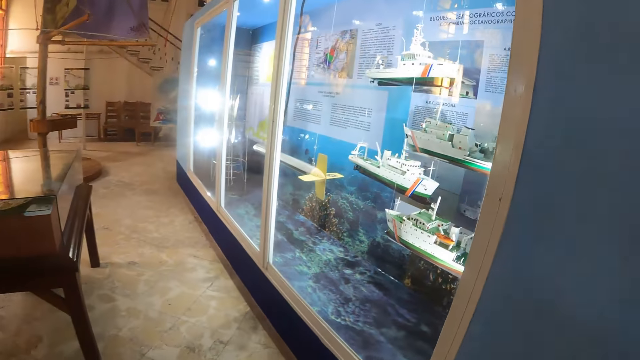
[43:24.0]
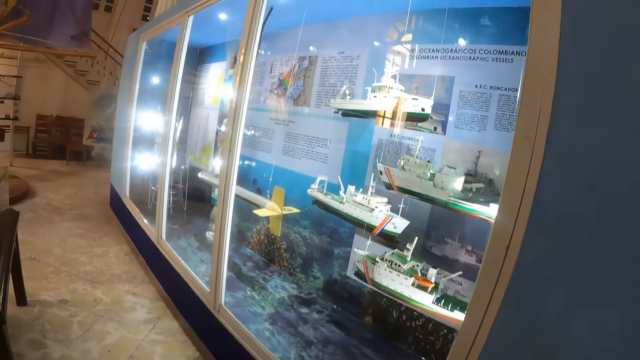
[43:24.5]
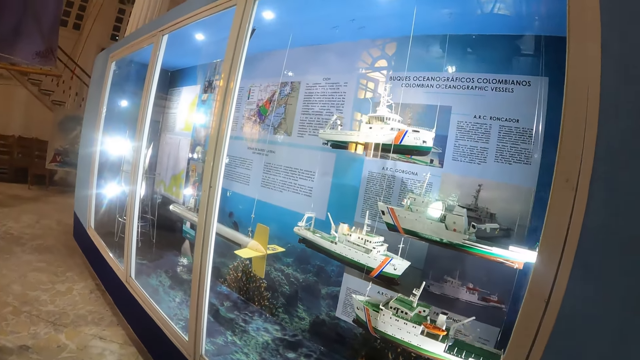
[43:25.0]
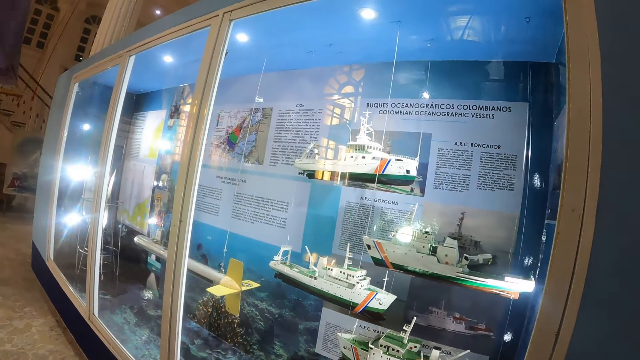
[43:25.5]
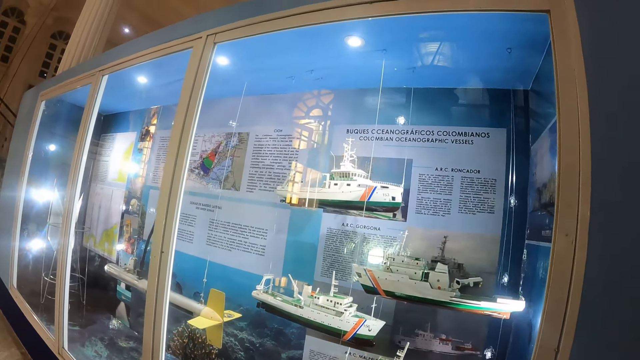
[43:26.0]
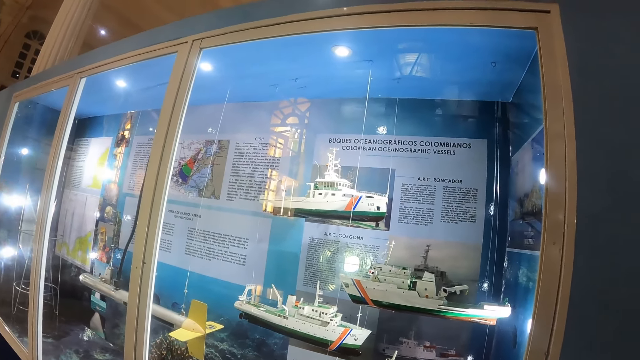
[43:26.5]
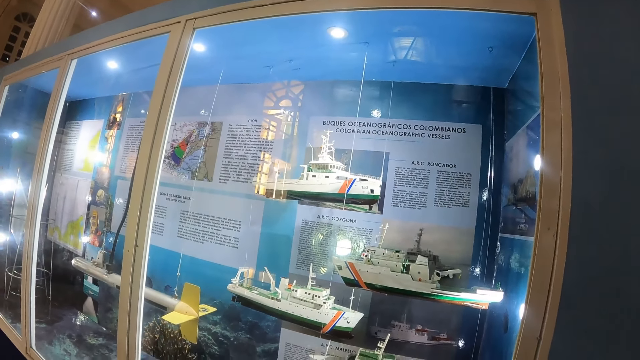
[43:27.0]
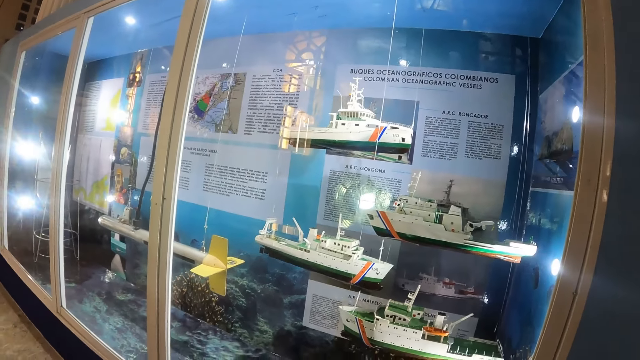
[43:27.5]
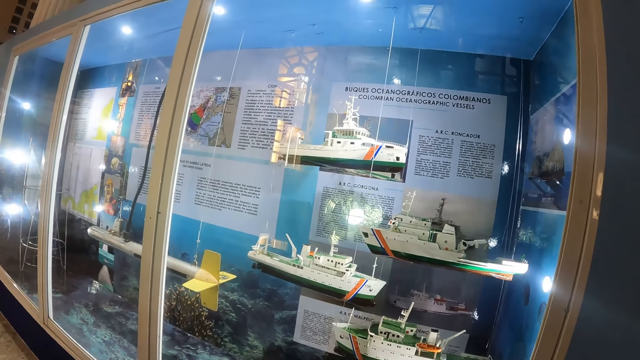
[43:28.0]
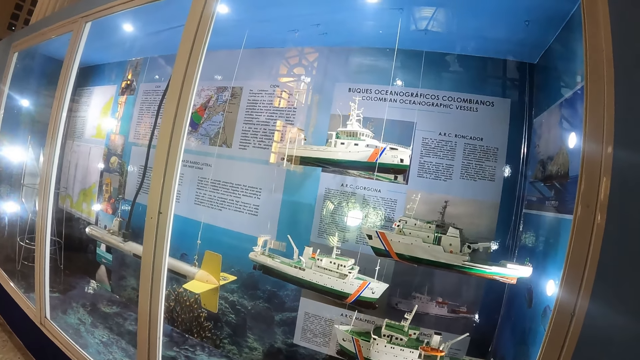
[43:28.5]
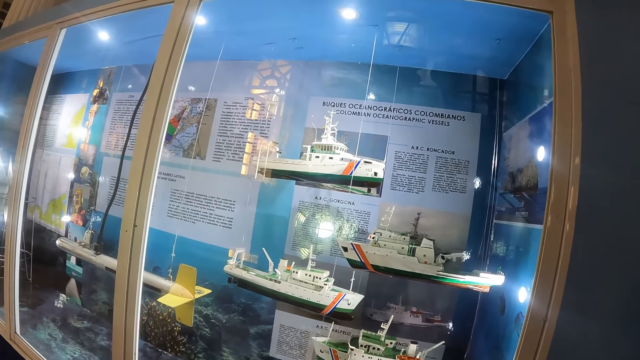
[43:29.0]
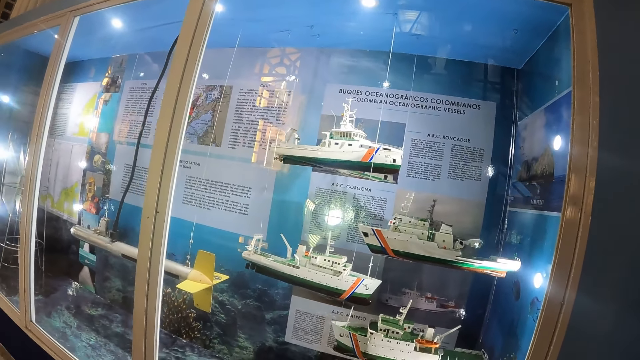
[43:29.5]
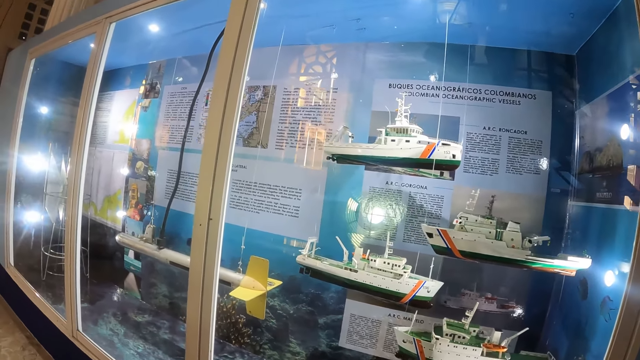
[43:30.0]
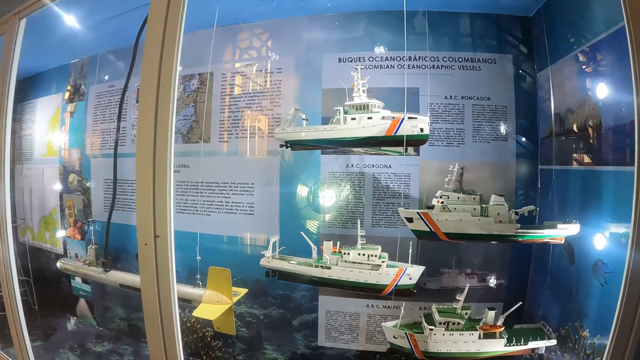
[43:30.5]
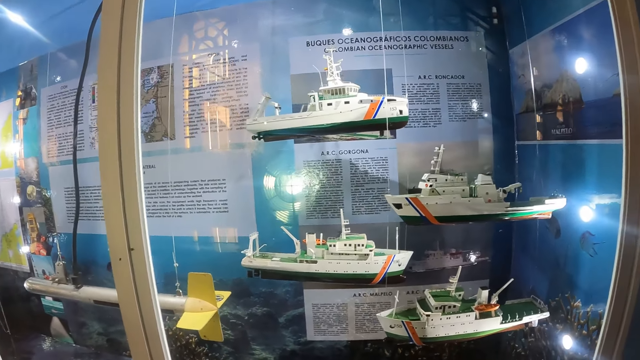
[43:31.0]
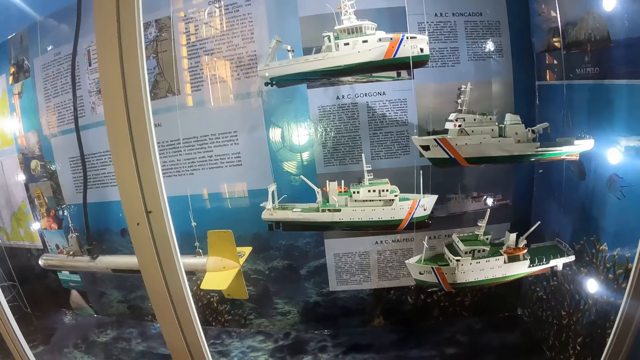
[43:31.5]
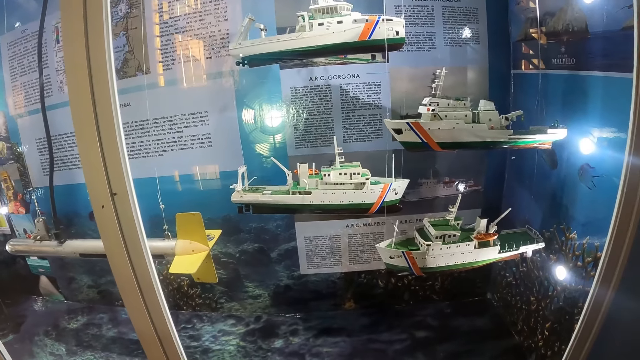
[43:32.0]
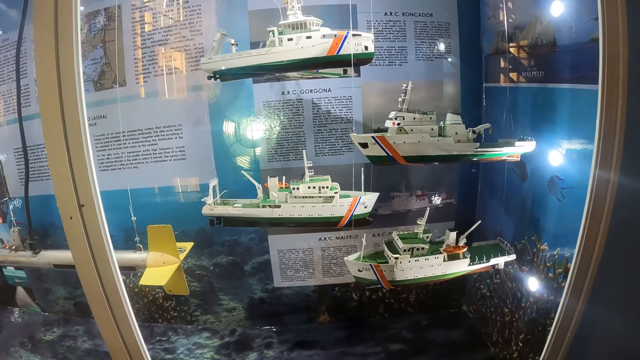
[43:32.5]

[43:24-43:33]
The camera wearer looks at toy ships and posters. They look at the notice board.

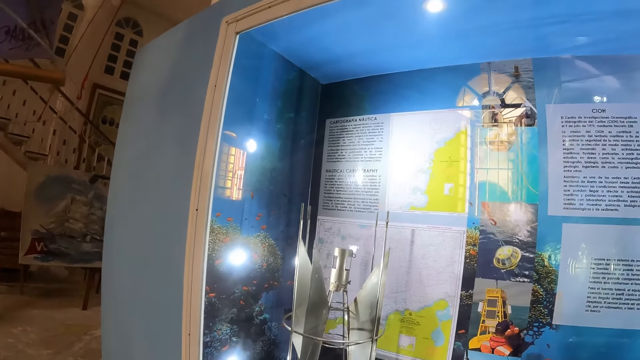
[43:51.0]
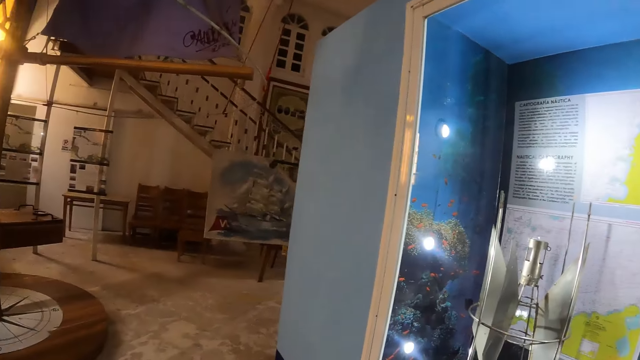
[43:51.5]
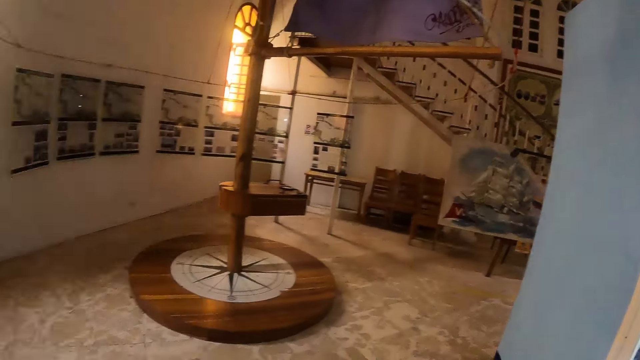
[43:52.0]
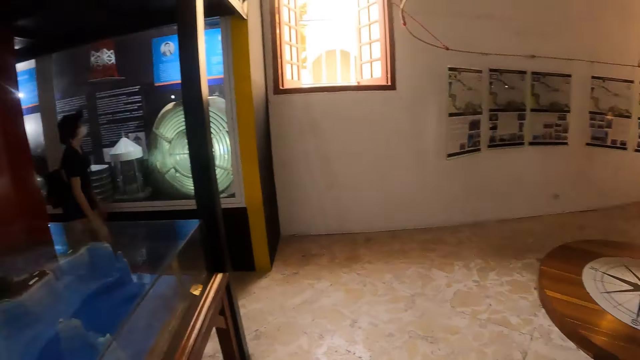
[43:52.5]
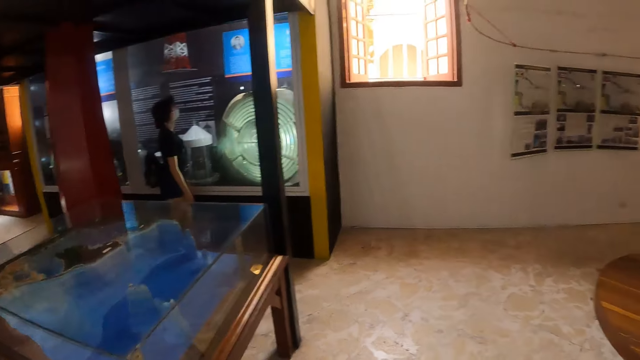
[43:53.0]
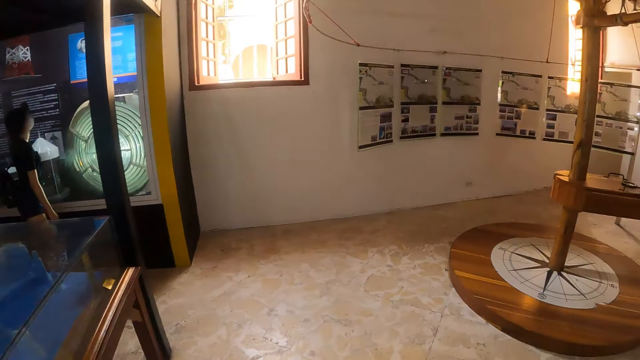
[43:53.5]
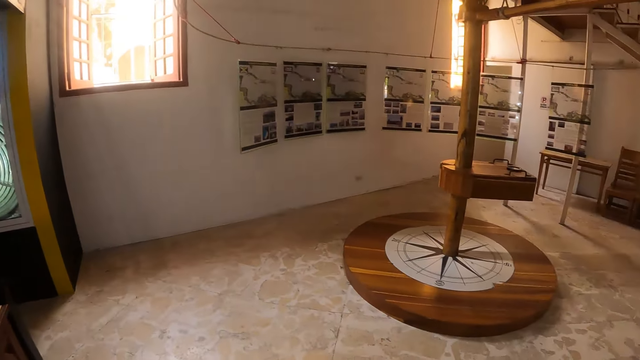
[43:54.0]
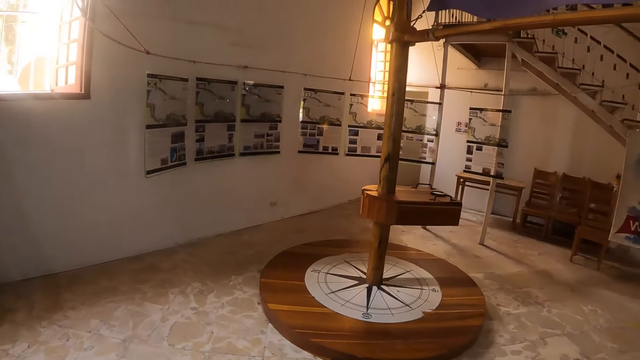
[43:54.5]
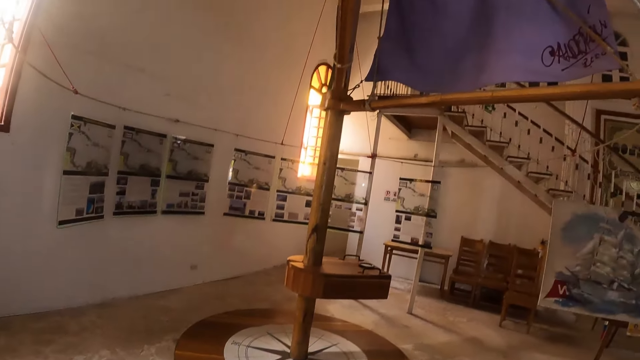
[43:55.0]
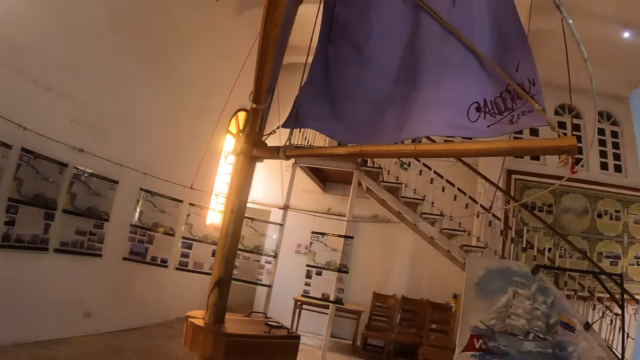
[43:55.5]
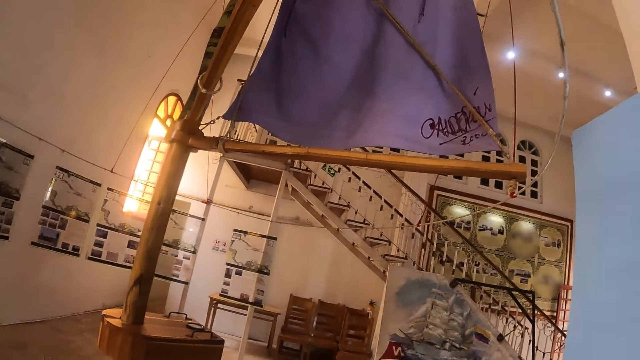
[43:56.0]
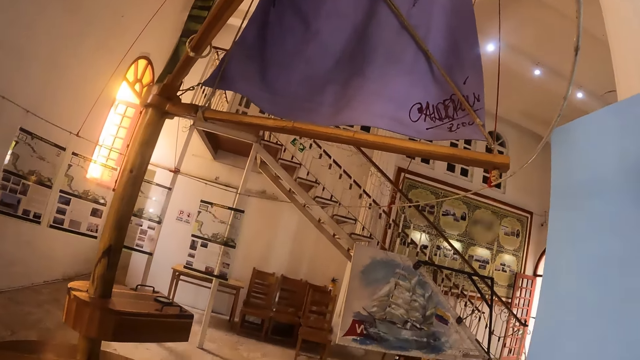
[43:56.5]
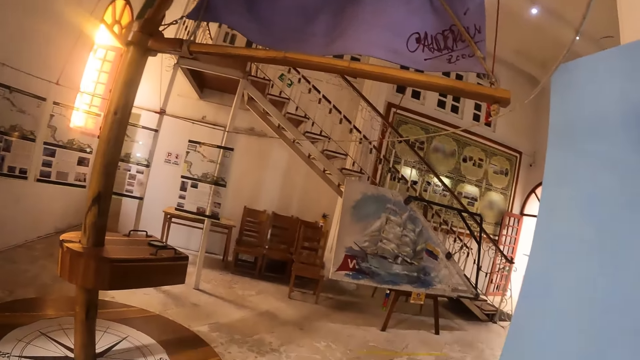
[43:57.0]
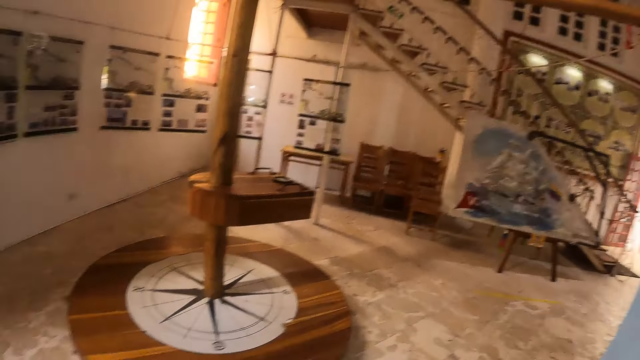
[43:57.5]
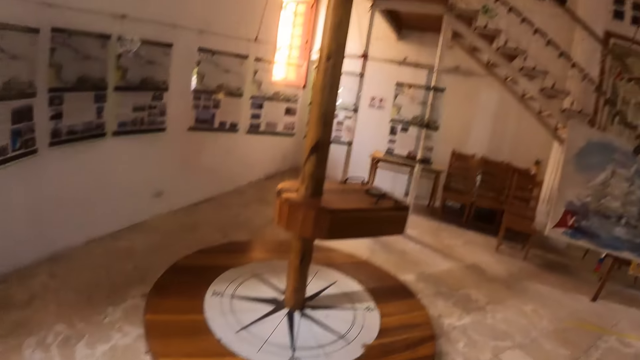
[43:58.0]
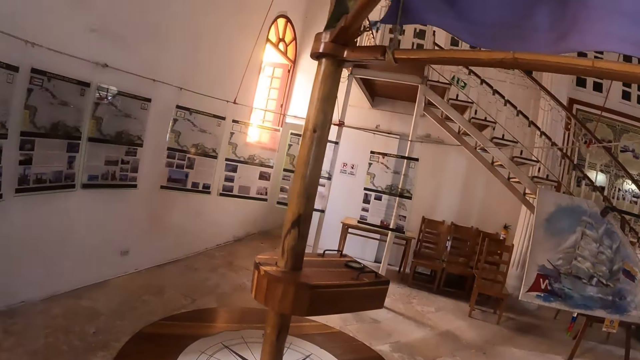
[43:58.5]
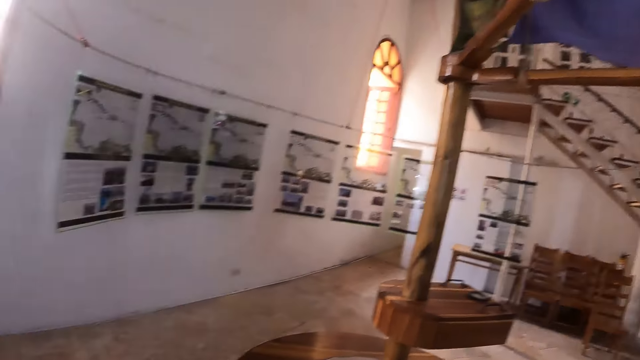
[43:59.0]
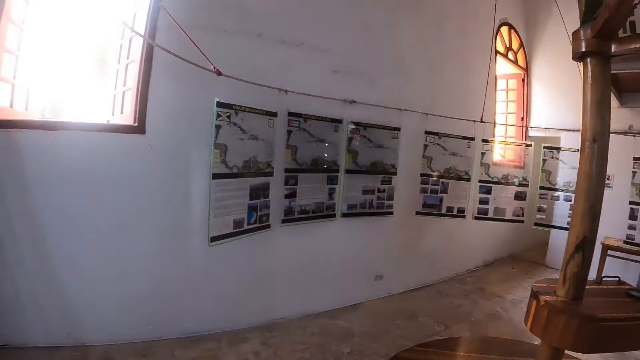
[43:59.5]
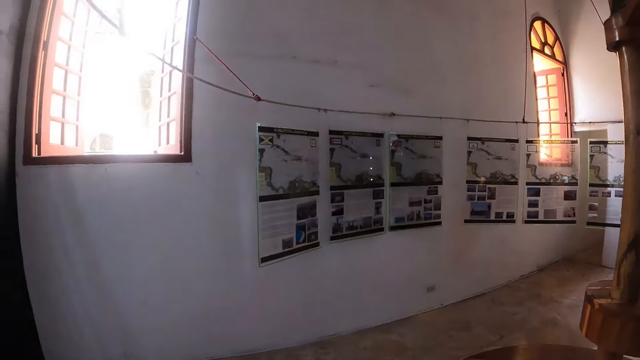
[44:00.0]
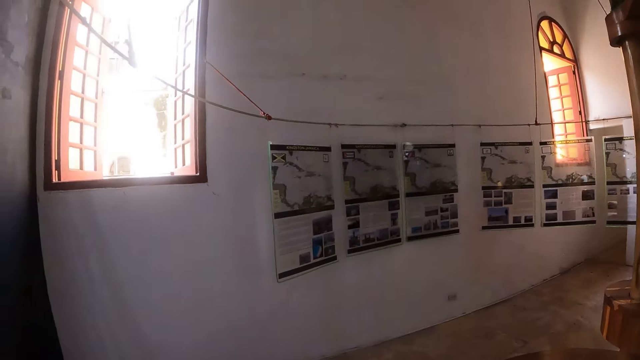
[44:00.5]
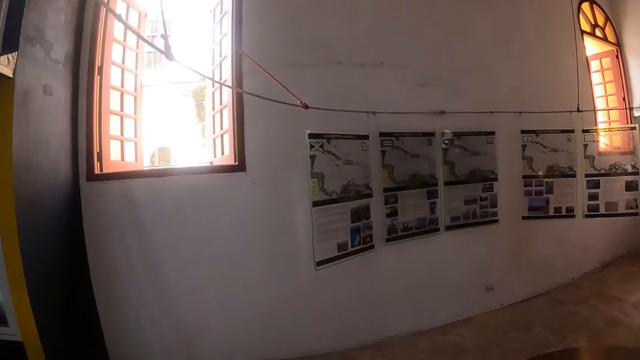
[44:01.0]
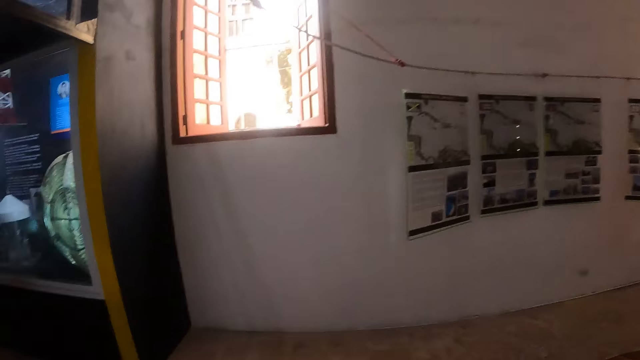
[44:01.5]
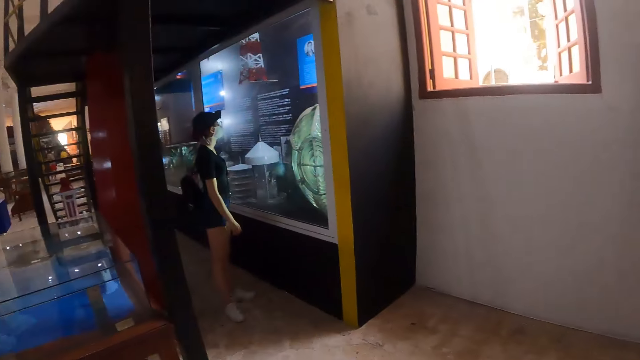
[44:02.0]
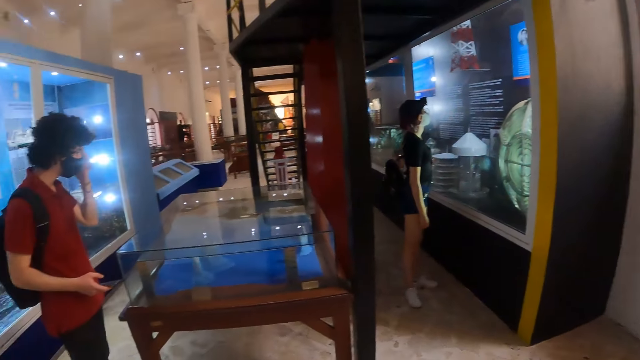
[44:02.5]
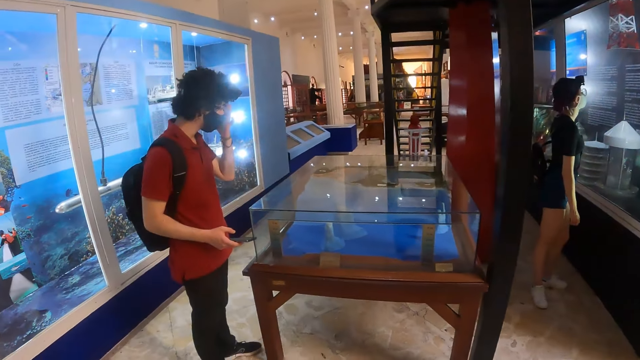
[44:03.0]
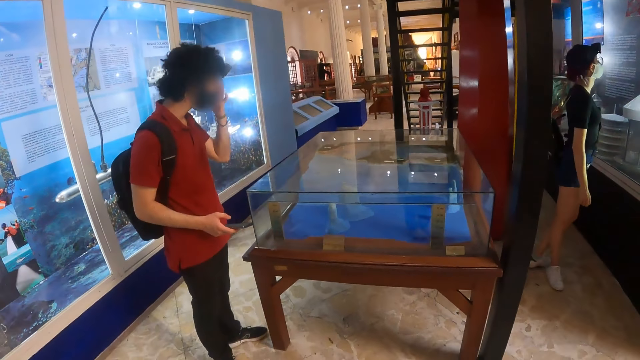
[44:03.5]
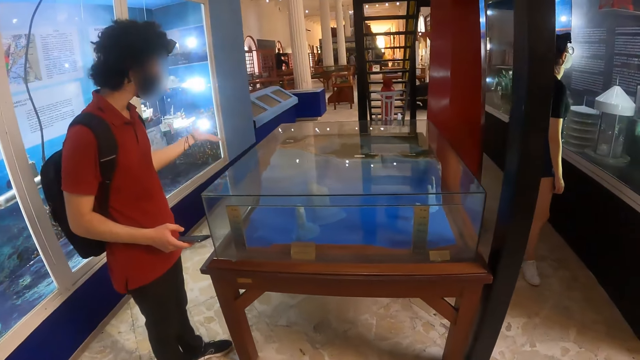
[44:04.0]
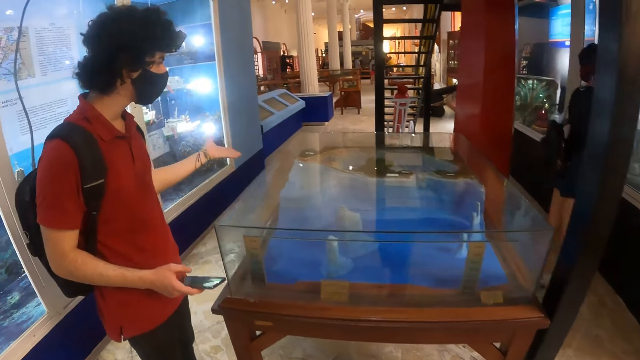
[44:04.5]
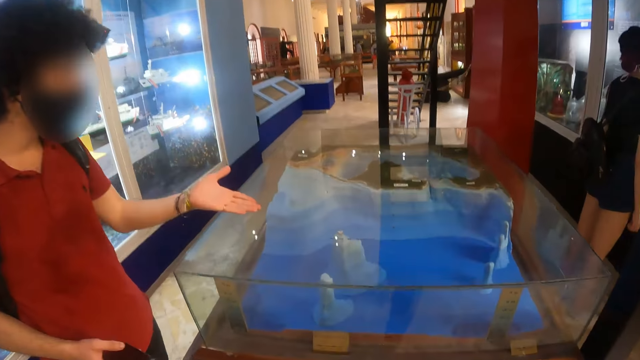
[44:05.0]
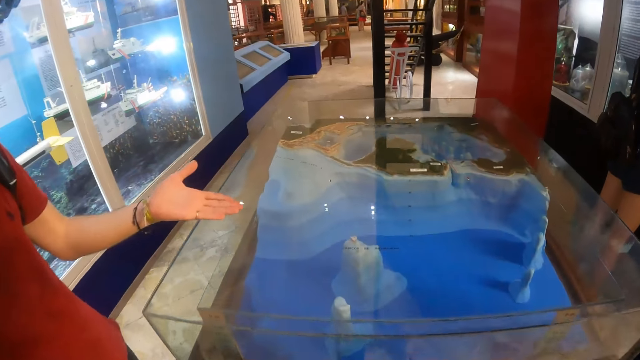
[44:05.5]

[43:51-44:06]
The camera wearer looks around. A person looks at the notice board. The camera wearer walks in the museum and looks at a mast. They look around. They turn around. Another person looks at the table. A man speaks with gestures to the camera wearer.
